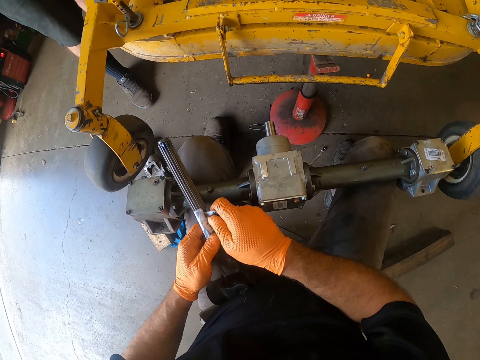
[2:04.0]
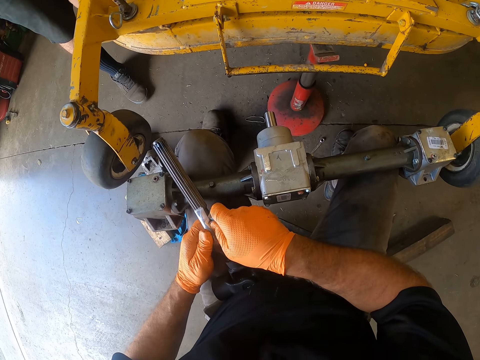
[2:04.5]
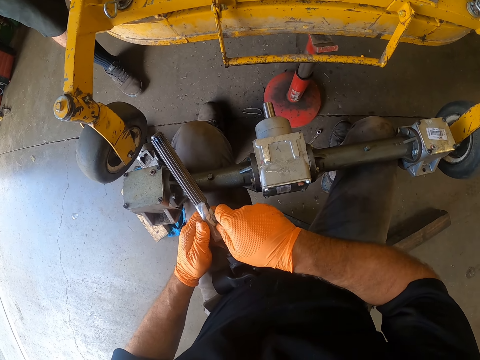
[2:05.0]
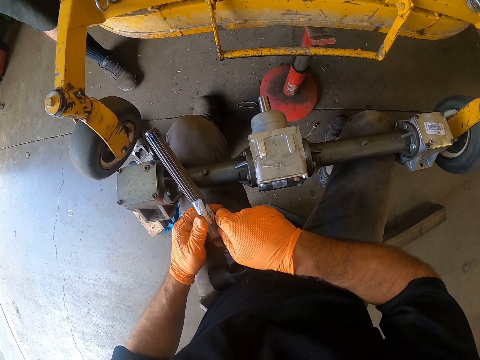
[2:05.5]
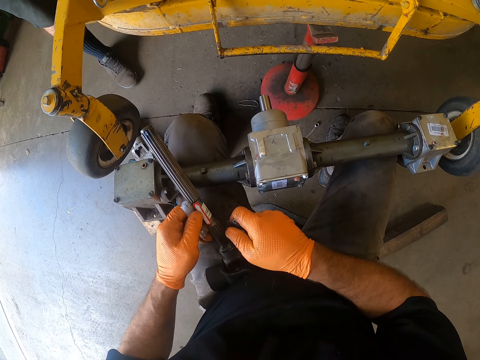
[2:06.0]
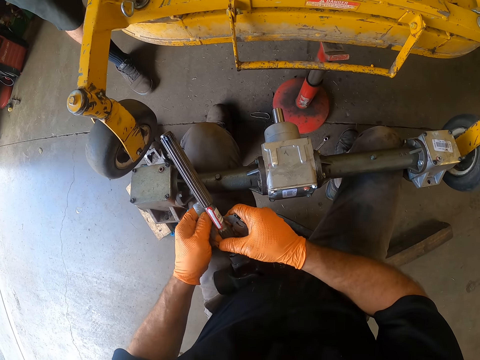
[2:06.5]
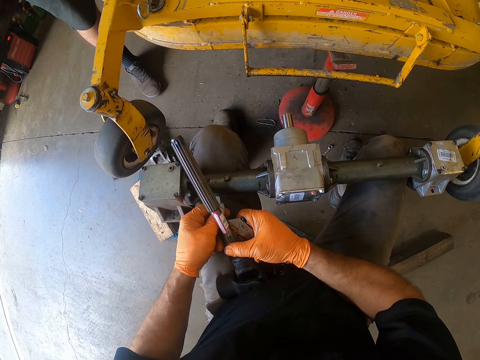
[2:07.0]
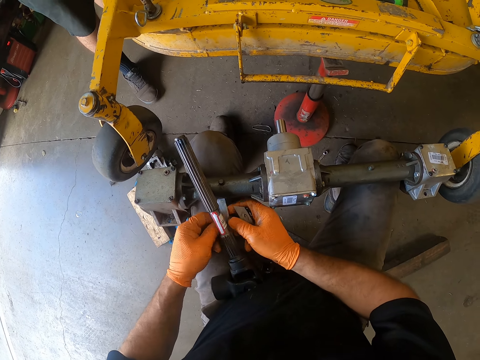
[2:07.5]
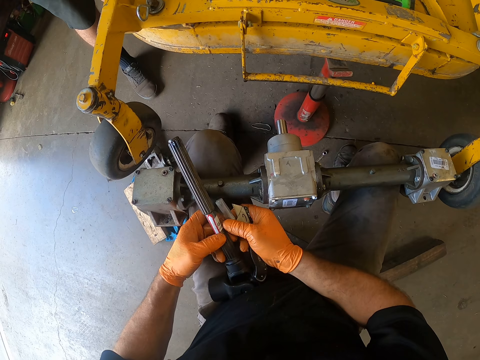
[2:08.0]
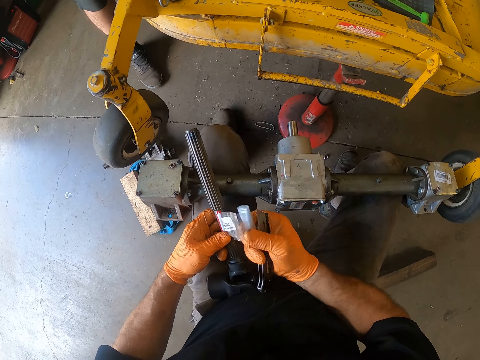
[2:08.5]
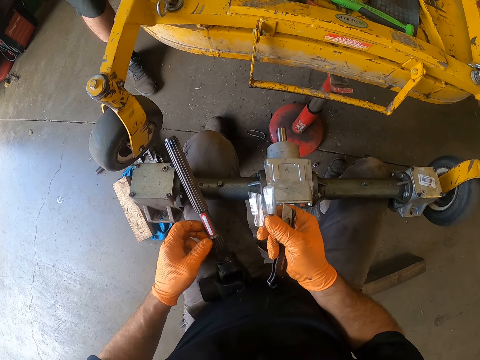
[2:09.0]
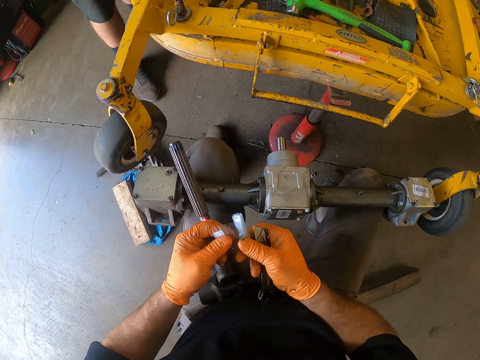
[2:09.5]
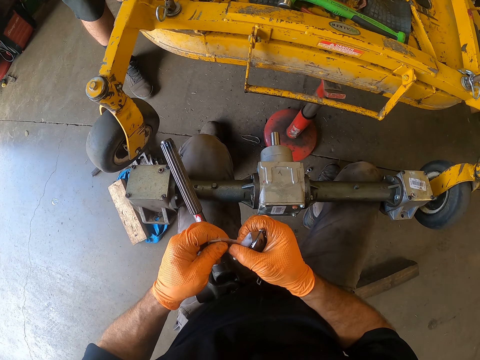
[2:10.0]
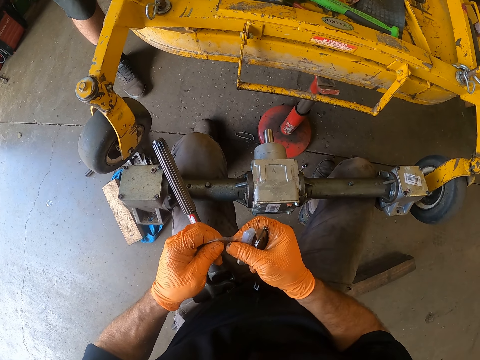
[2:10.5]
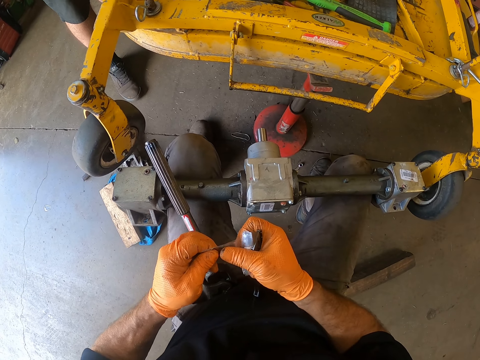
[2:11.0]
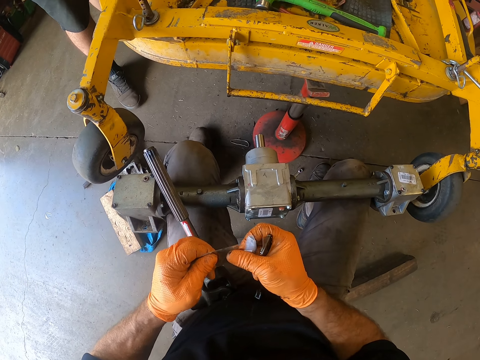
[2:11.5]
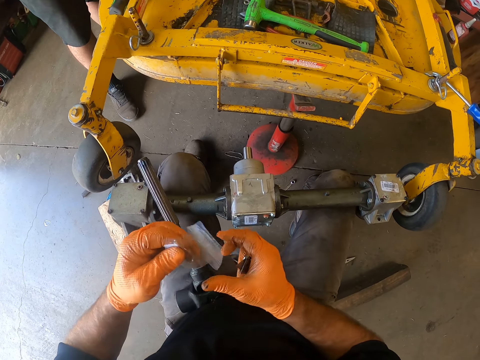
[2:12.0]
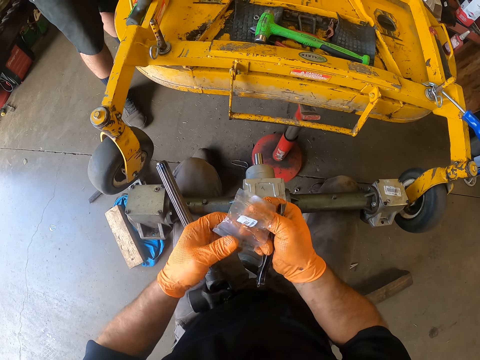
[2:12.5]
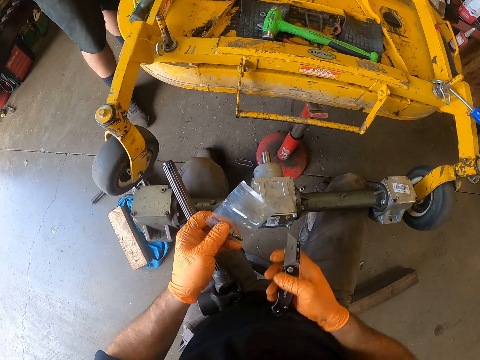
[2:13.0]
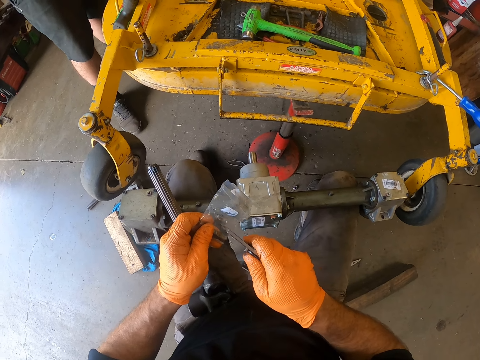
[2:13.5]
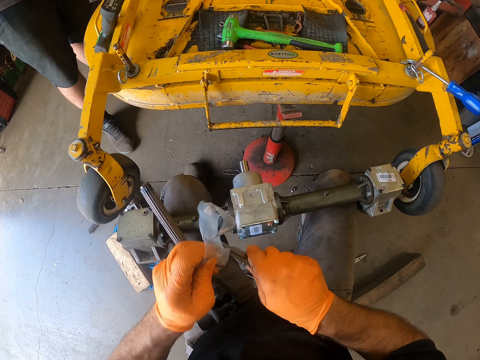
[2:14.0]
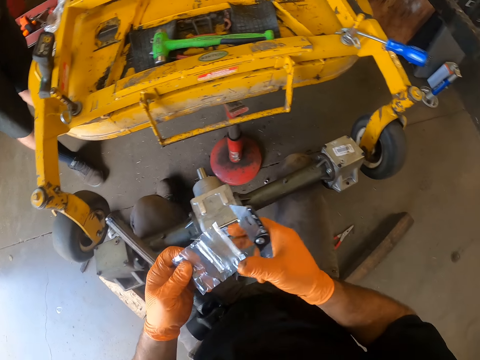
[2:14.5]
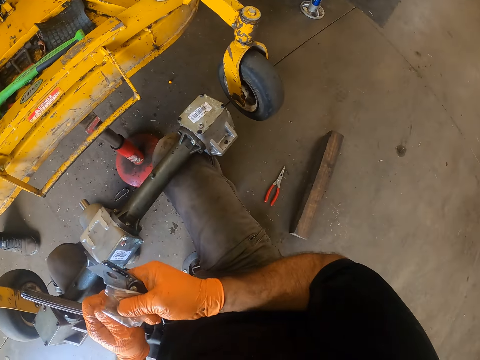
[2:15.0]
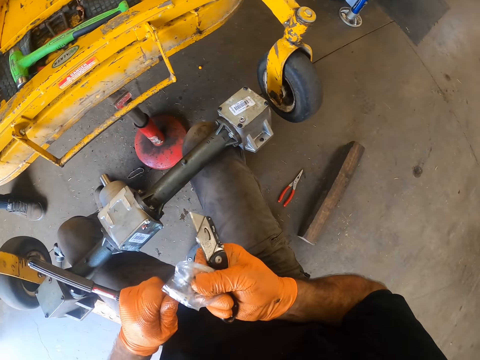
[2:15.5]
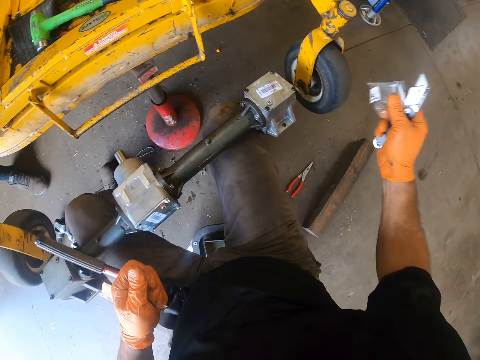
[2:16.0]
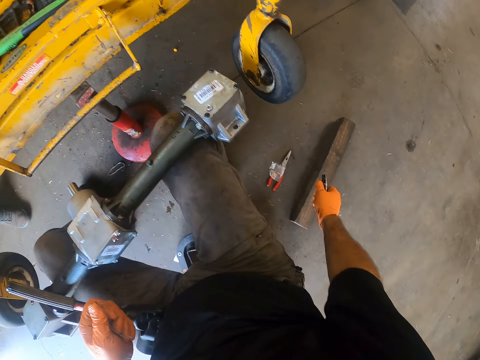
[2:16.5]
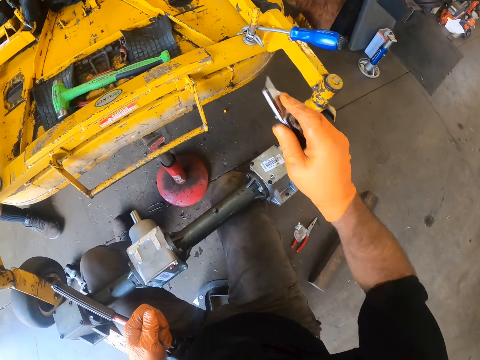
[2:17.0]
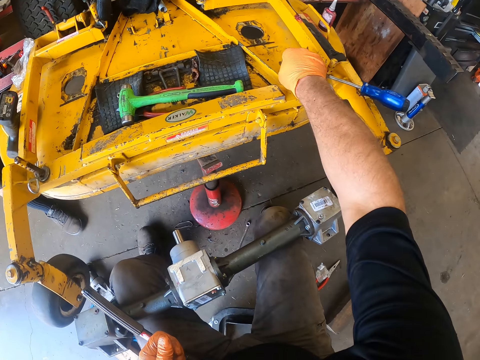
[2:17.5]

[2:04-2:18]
The camera wearer removes the nylon sticker or label from the torque wrench with the folding utility knife or pocket knife. He removes the label with both hands. He holds the label with his right hand. He unfolds the nylon sticker. He adjusts the label with both hands. He holds the label with his left hand. He cuts the label with the pocket knife in his right hand. He cuts the label with both hands. He tears the nylon sticker with his hands. He drops the label on the floor with his right hand.

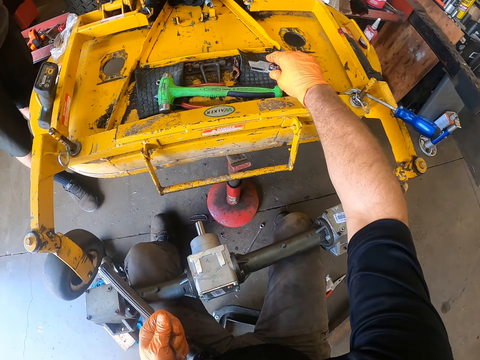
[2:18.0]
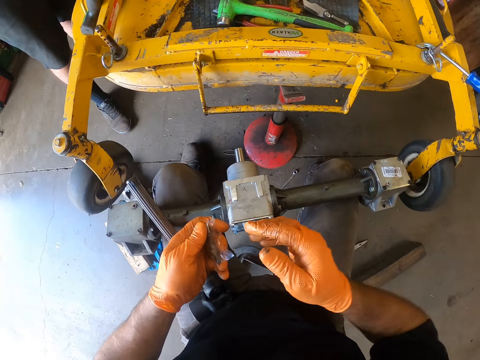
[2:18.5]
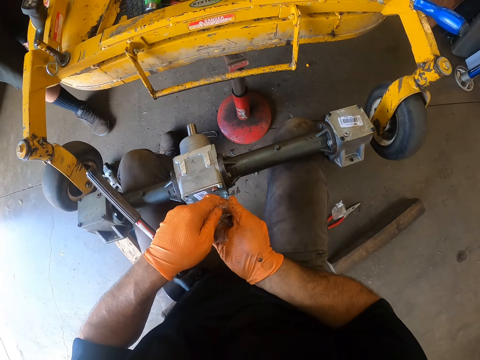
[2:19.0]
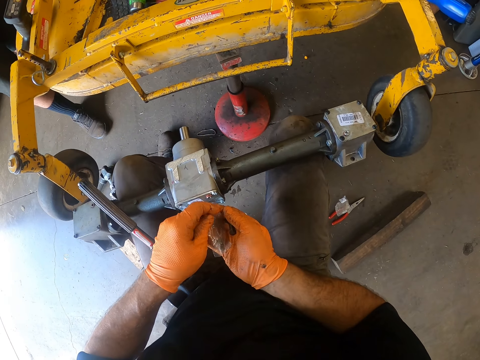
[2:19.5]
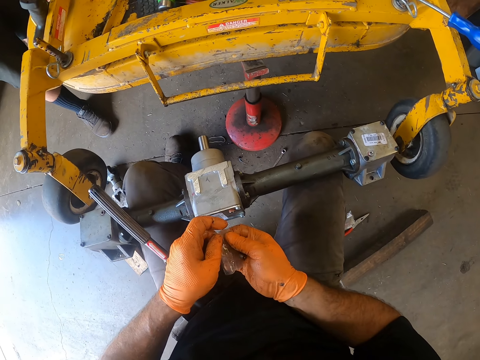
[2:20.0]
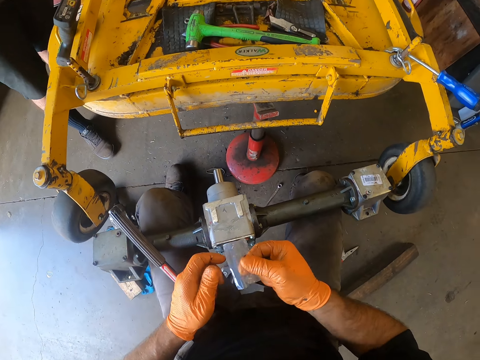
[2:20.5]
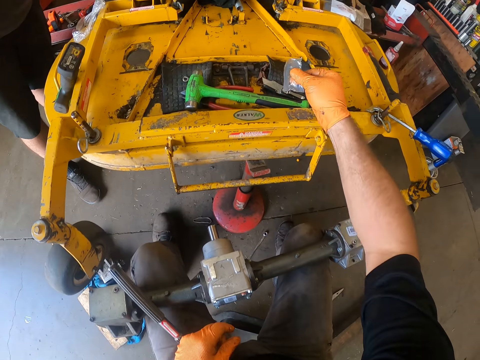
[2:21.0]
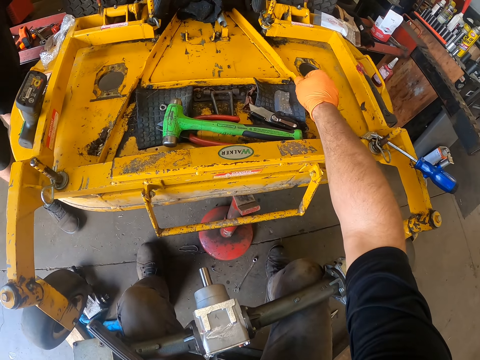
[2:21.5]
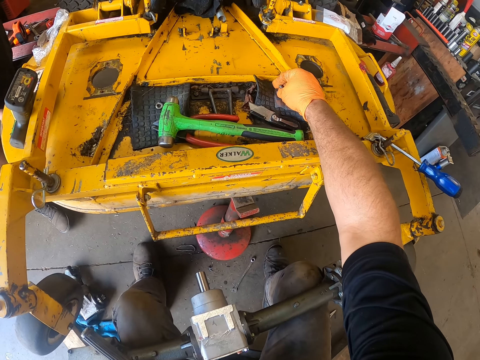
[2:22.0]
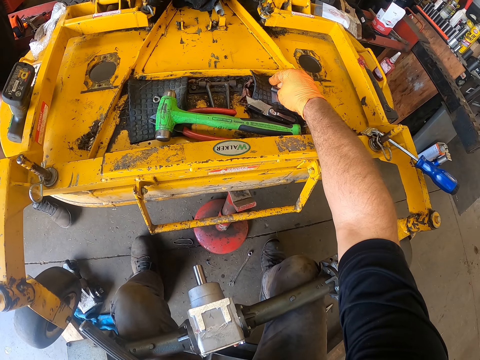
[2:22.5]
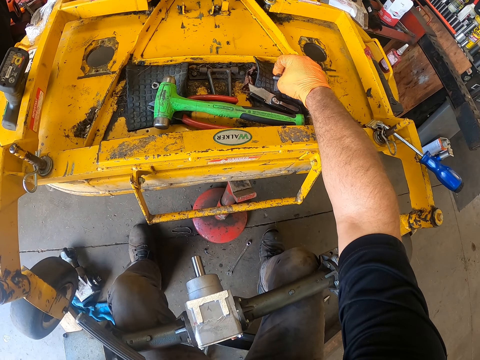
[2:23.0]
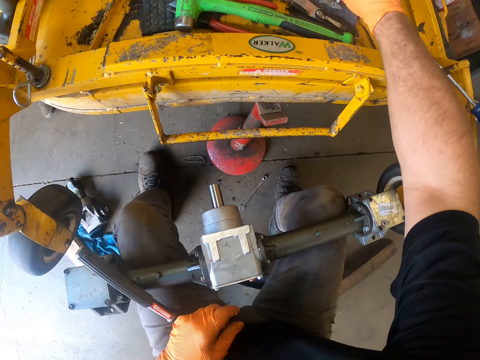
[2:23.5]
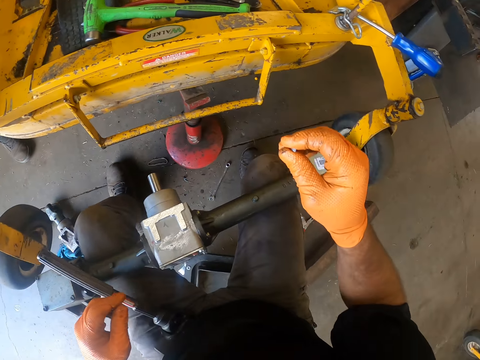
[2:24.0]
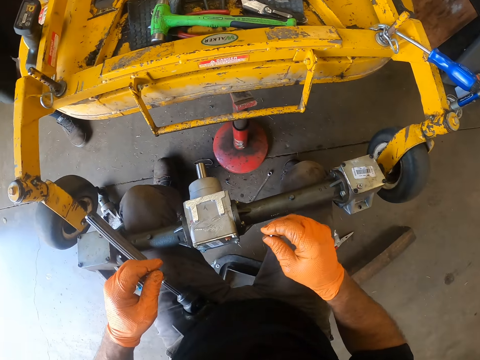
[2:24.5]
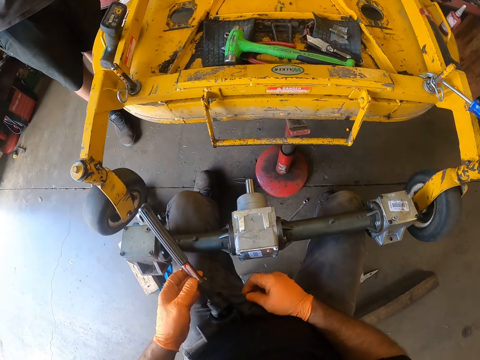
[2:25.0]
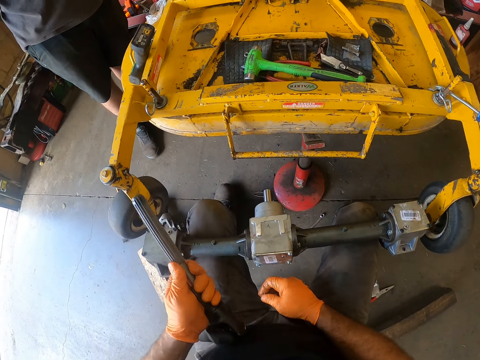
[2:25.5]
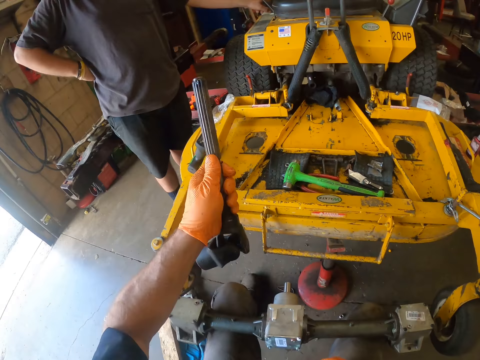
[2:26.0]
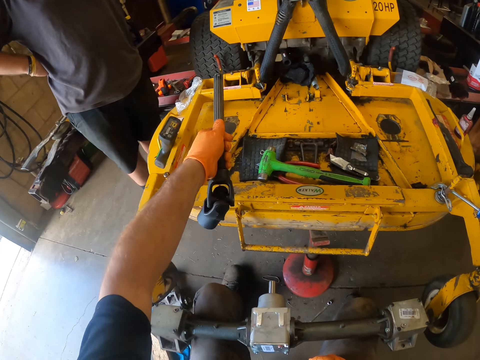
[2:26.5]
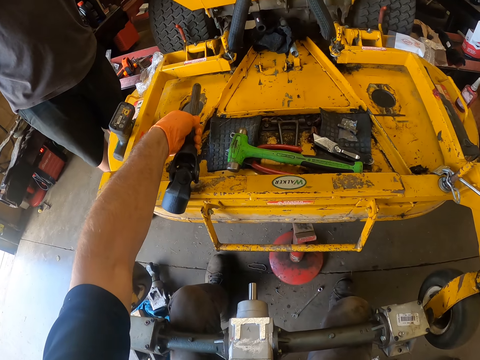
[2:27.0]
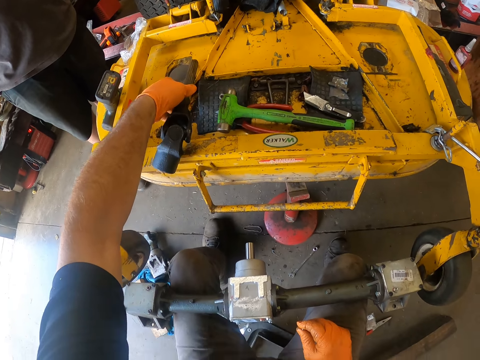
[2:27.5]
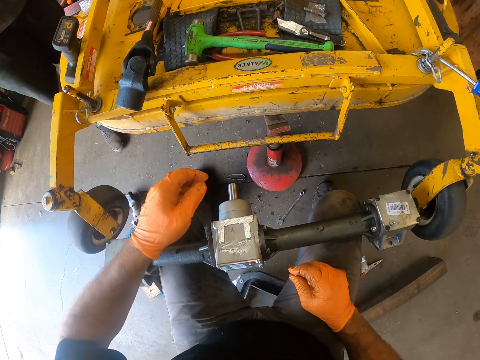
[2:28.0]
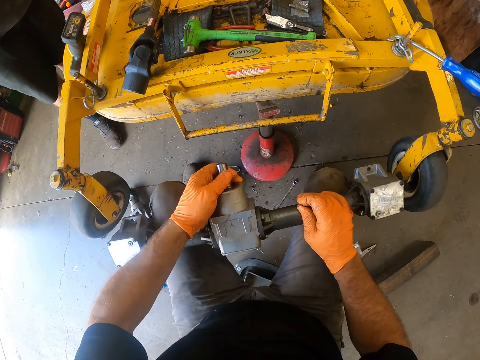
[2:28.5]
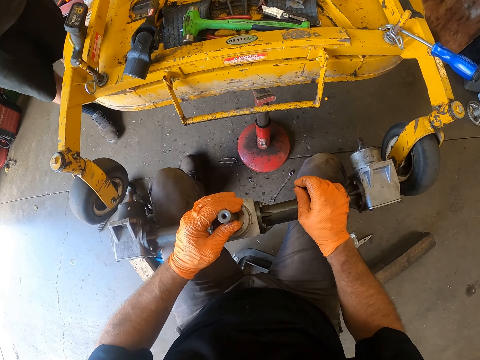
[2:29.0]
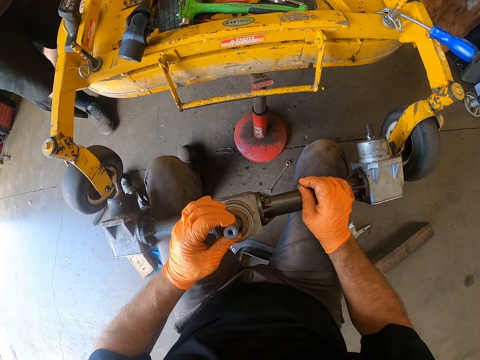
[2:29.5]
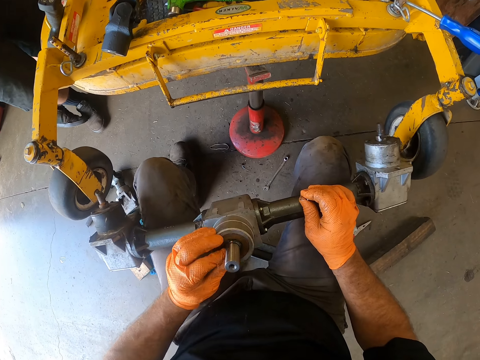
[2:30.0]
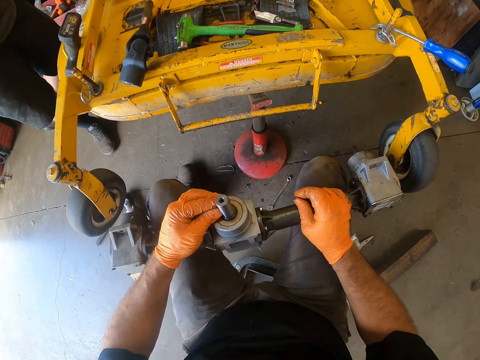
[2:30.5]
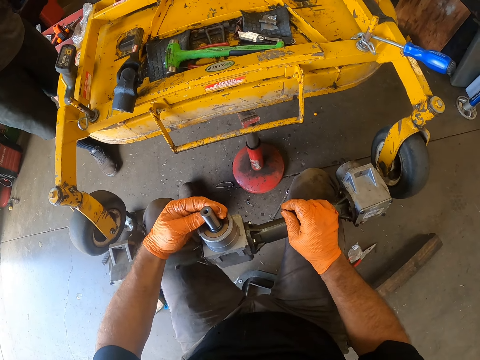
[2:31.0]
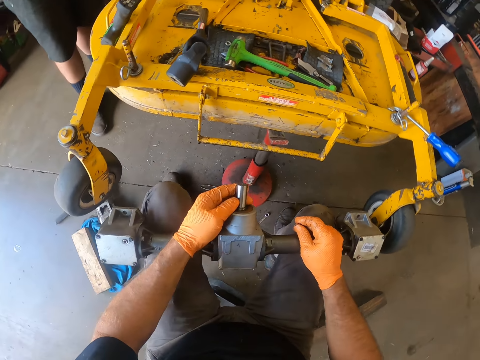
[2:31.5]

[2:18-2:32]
The camera wearer drops the pocket knife in his right hand on the ride-on lawn mower. He pours the bolt to his right hand. He removes a small metal rod from the other label in his left hand to his right hand. He passes the label to his right hand. He drops the label on the lawn mower. He picks up the bolt from the lawn mower. He picks up the engine part from his left lap with his left hand. He drops the engine part on the lawn mower. He adjusts another engine part on his lap with his left hand. He turns something on his thighs. He stares at something on his thighs.
